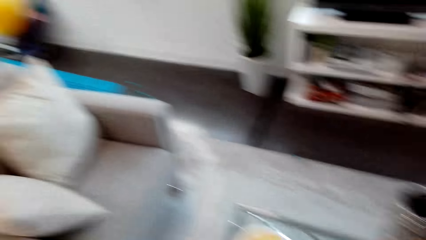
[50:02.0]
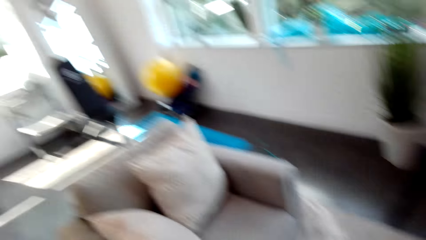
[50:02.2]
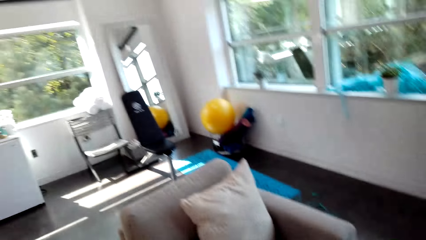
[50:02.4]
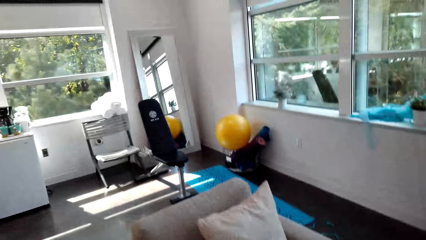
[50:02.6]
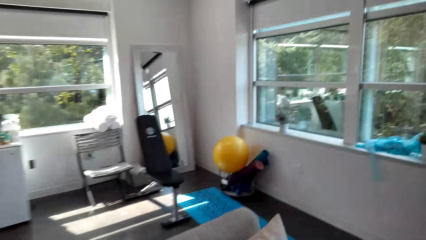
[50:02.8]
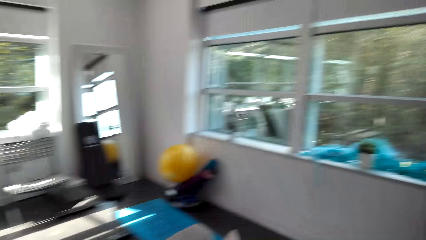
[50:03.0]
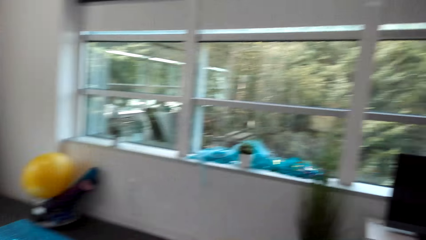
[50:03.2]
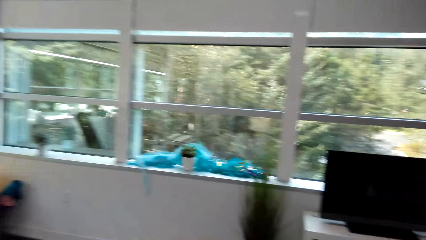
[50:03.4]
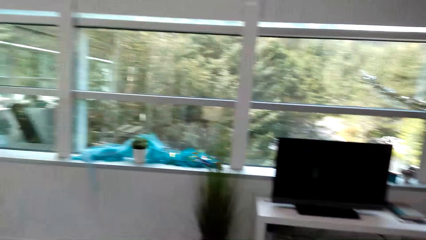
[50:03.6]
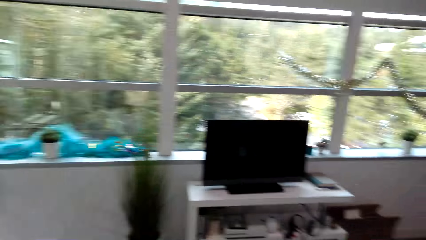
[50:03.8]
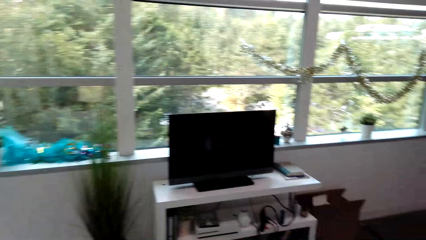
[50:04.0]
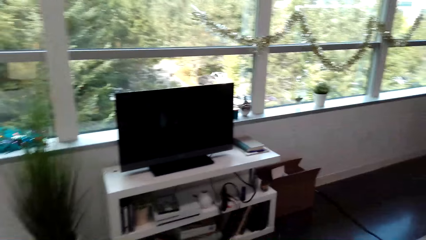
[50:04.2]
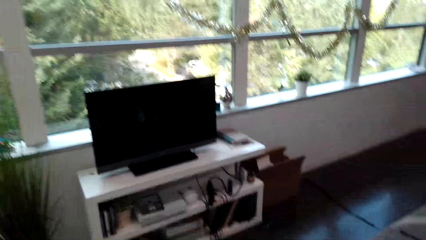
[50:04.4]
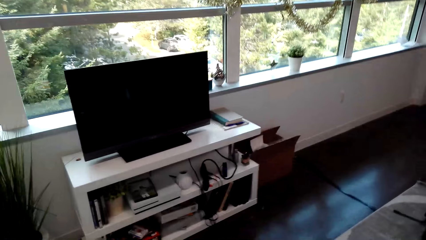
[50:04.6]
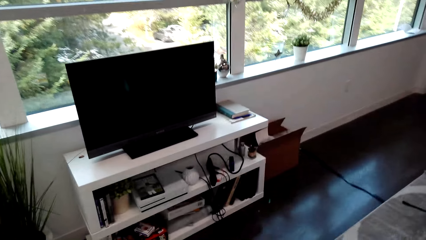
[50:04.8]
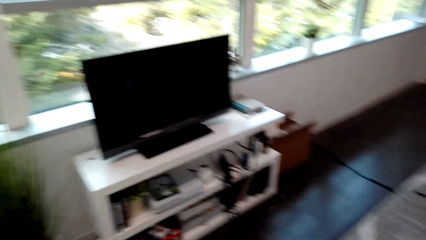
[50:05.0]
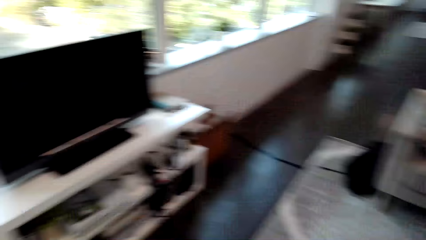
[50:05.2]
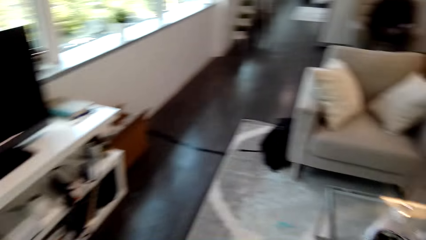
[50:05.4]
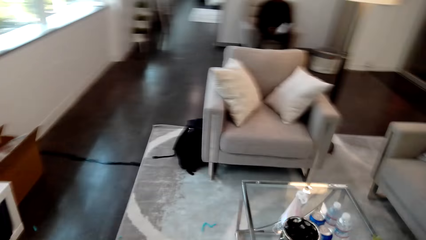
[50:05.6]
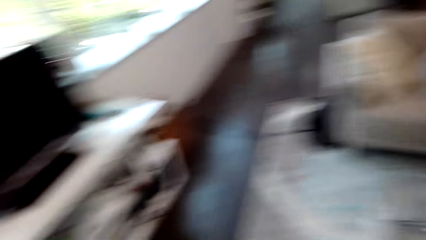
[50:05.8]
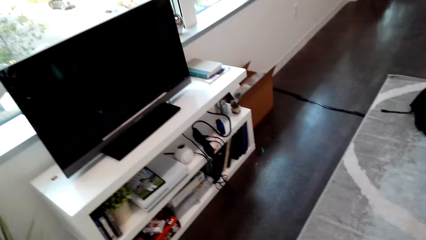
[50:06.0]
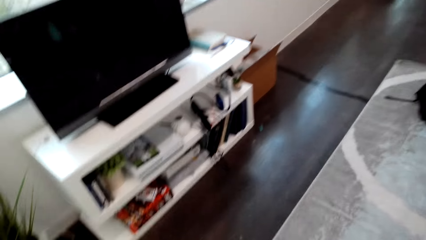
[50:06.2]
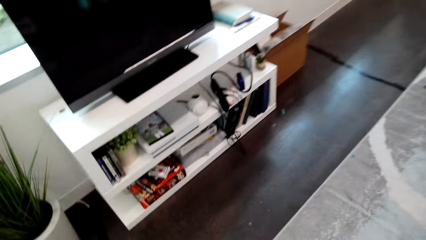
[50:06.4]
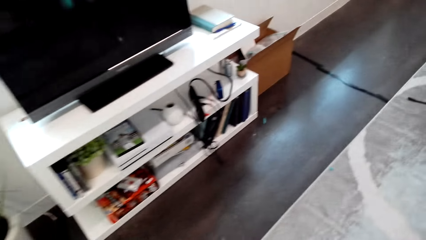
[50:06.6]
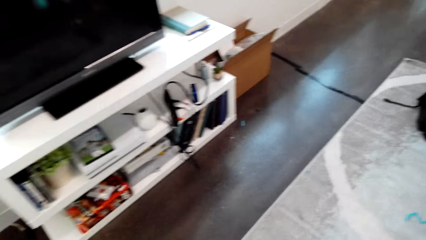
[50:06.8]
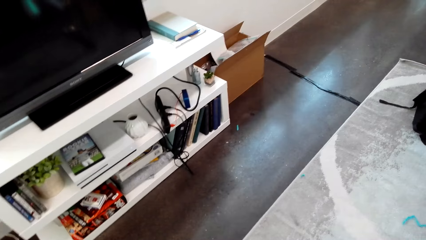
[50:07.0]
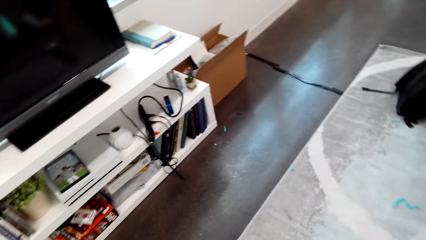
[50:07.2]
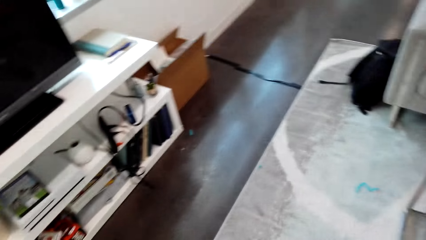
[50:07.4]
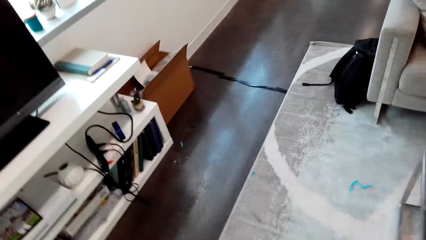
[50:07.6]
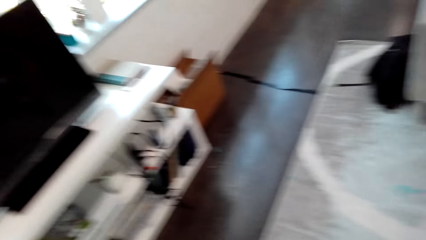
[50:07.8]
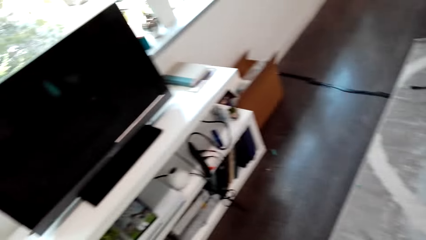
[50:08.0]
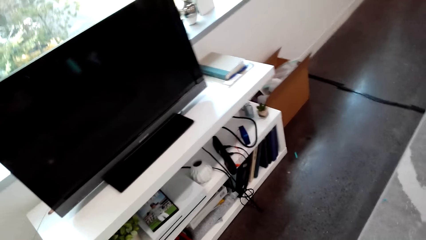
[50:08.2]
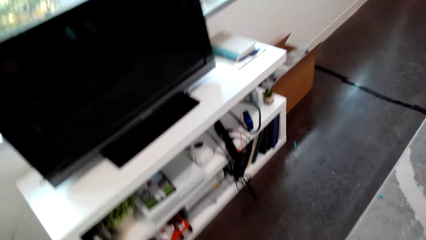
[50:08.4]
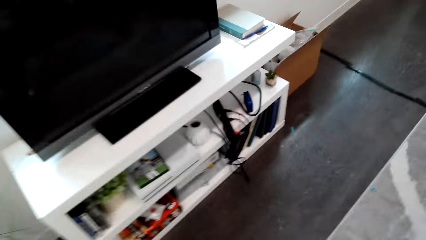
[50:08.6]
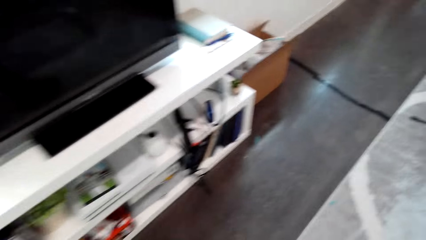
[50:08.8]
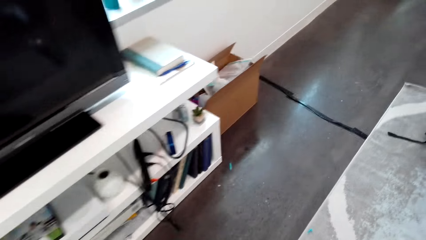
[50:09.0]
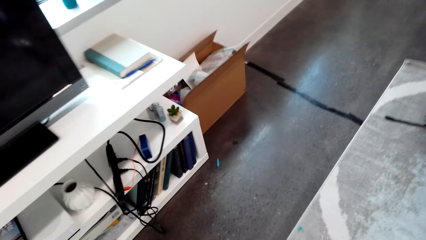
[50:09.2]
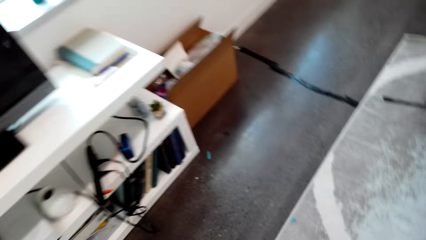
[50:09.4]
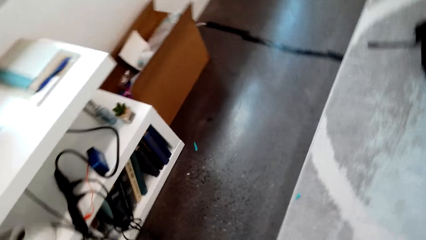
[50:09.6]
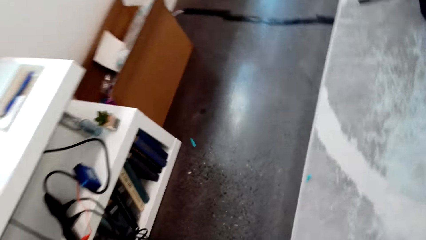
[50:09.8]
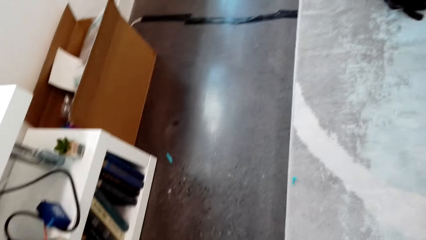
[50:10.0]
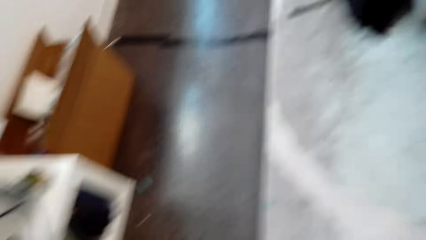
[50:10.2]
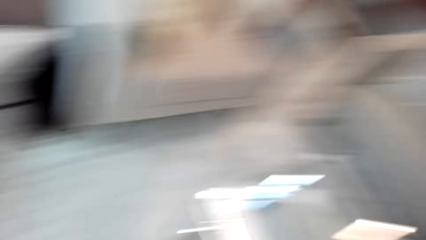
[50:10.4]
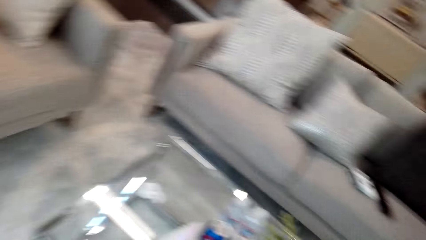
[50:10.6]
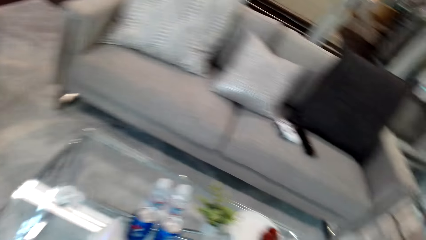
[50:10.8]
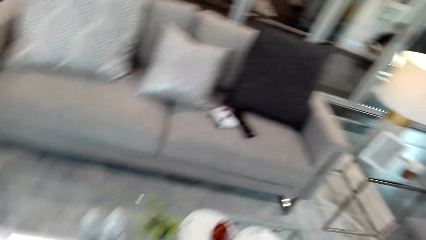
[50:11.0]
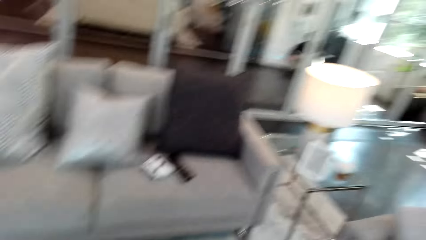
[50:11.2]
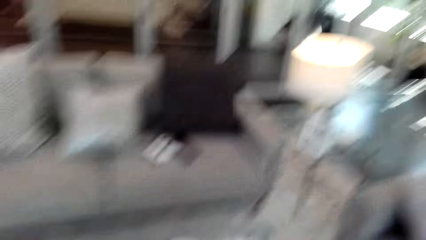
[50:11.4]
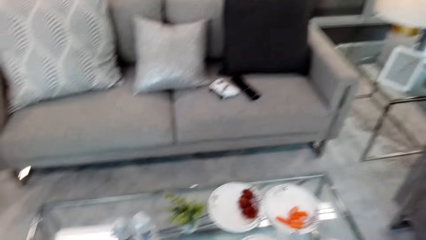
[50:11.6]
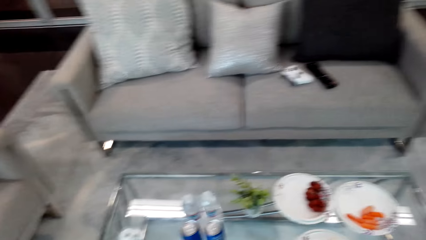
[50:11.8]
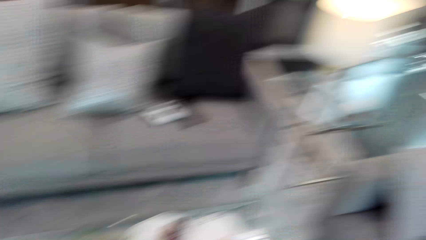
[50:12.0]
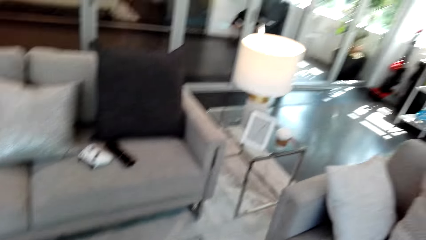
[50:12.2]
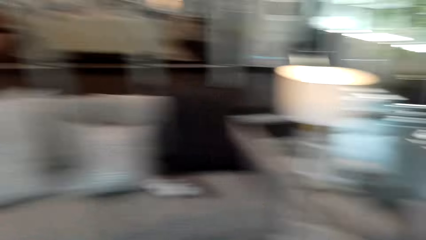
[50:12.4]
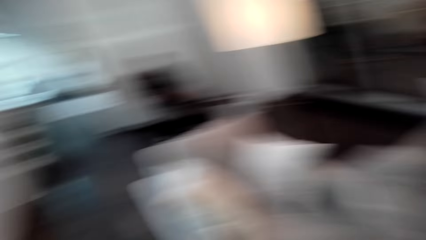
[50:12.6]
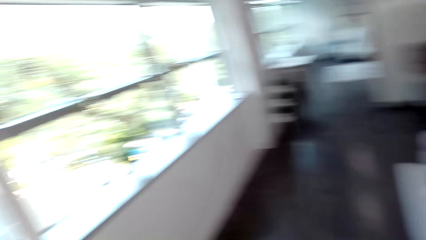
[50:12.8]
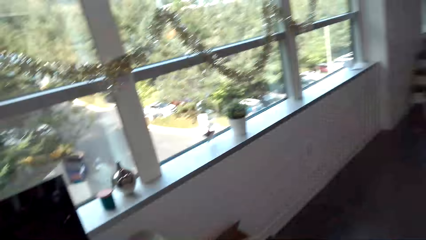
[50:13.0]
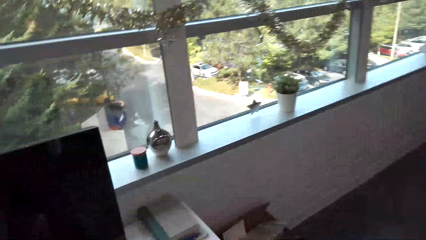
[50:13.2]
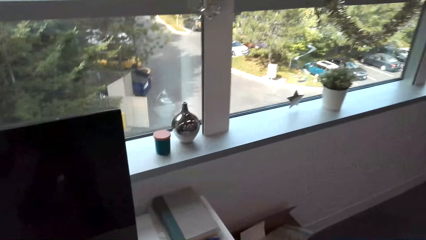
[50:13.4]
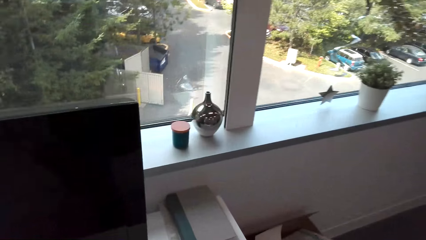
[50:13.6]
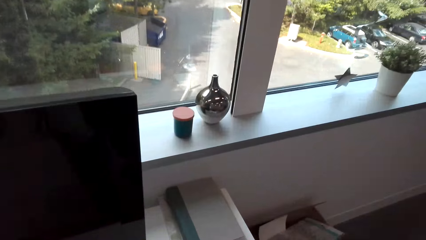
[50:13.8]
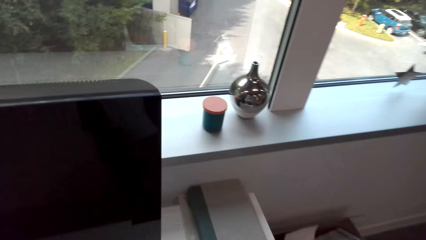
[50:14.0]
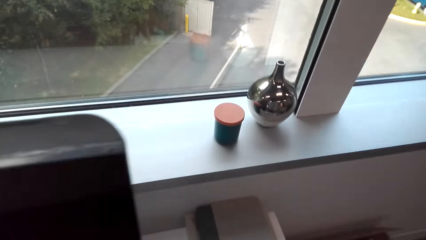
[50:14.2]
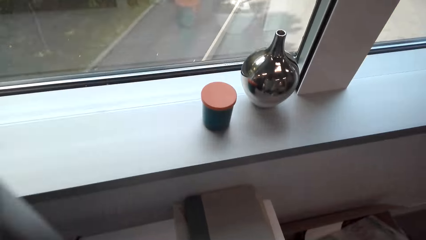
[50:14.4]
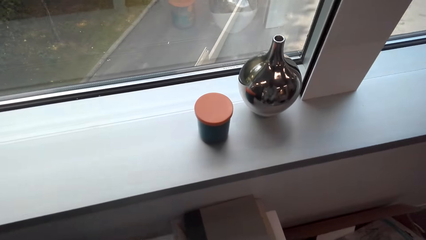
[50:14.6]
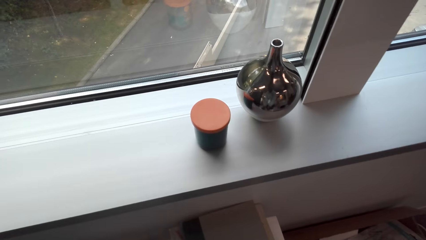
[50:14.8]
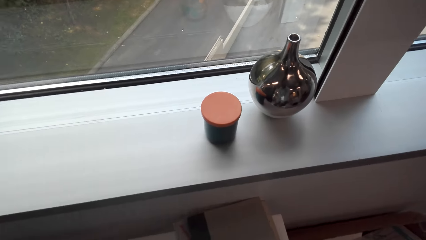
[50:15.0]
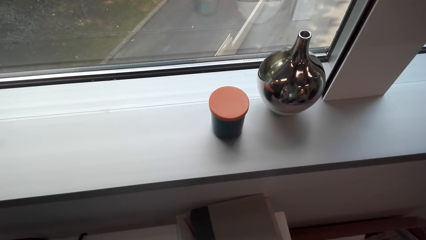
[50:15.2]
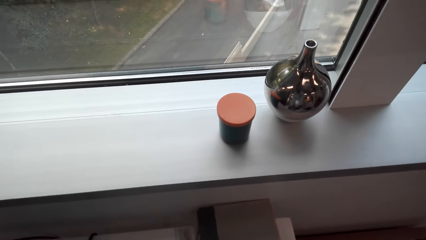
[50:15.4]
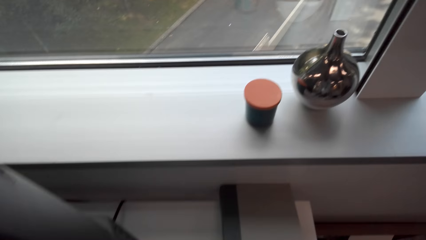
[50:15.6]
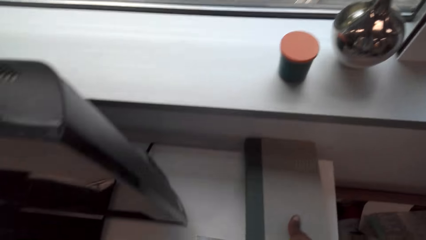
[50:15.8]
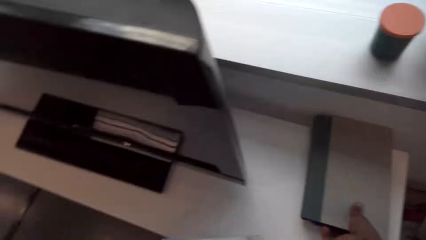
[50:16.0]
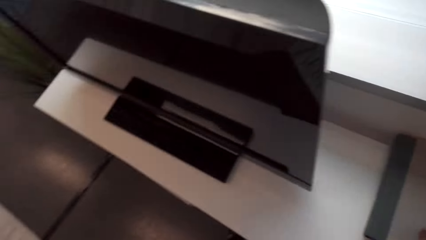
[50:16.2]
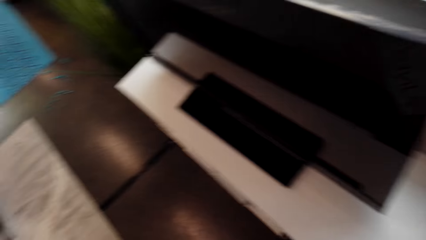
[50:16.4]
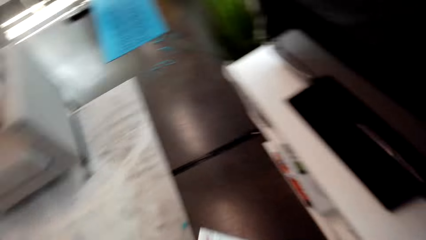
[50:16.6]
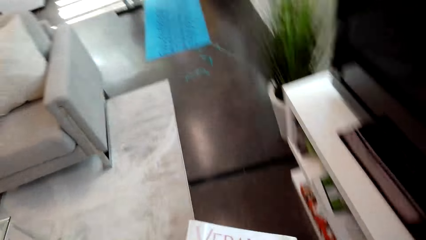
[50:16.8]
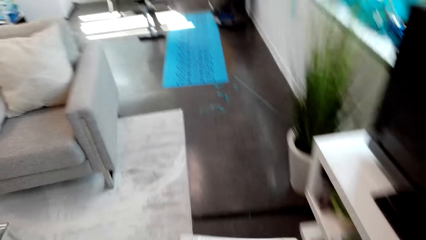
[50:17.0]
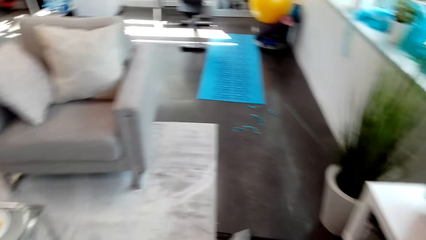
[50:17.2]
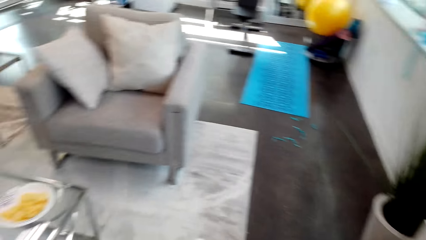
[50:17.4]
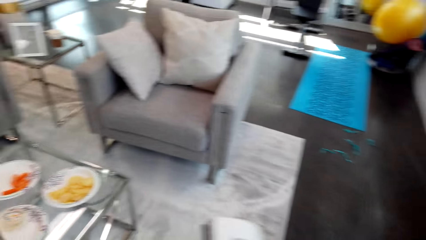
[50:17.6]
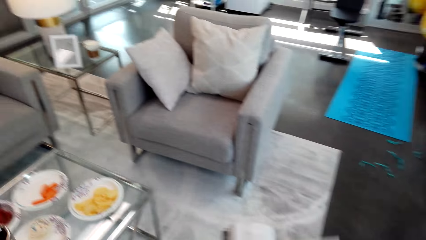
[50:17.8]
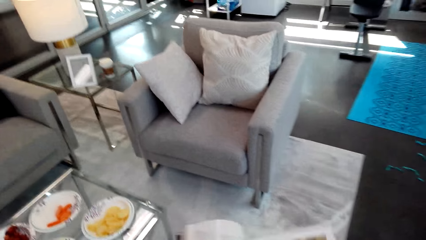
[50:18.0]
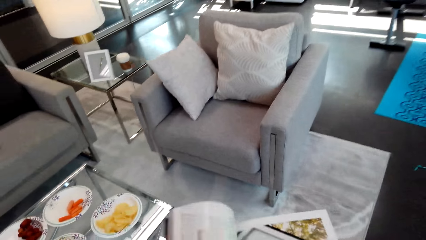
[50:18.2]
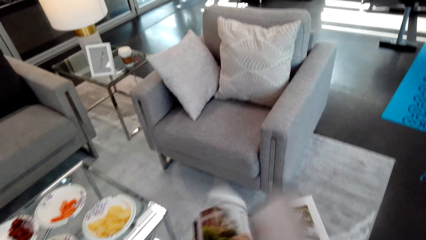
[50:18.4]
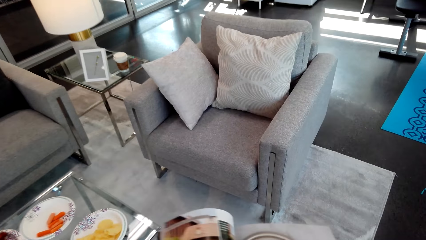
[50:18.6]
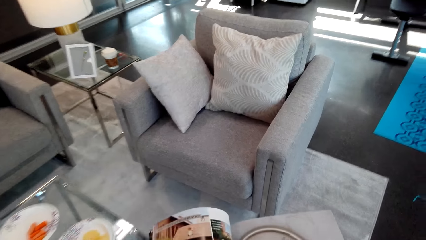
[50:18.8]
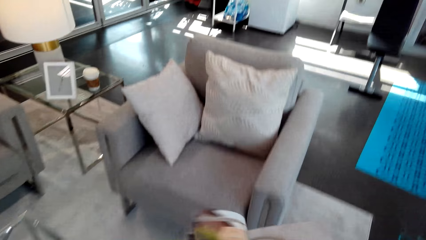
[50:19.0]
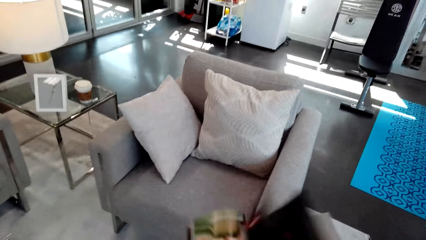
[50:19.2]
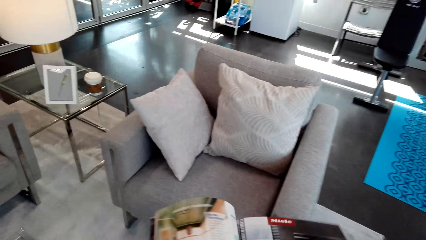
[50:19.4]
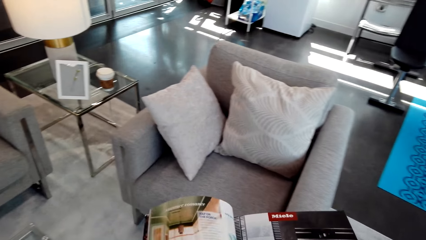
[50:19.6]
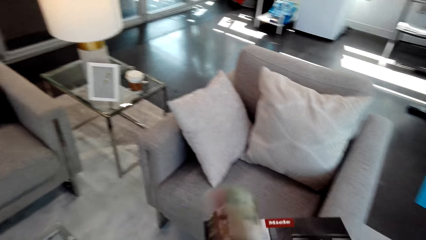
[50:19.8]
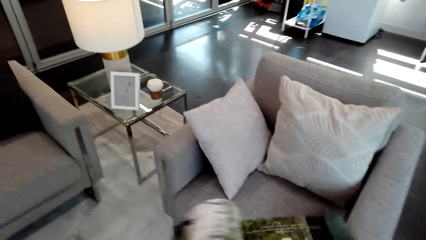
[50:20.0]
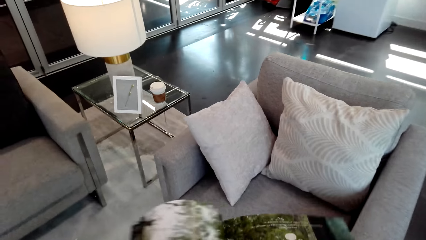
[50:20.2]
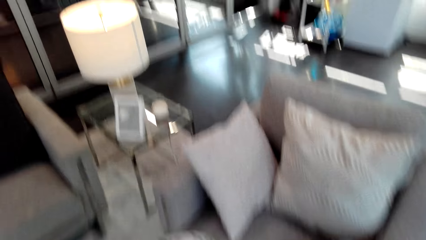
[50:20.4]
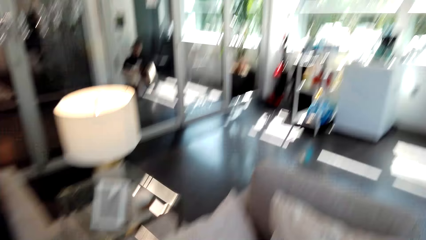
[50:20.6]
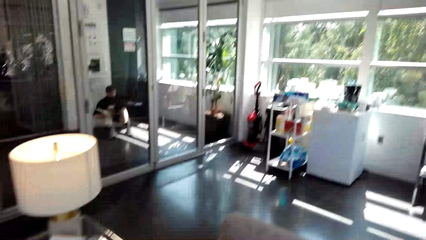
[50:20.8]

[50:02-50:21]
The camera wearer walks around the house. They look around the house. They take a book or magazine. They walk around the house. They peruse the book. They flip the magazine.
